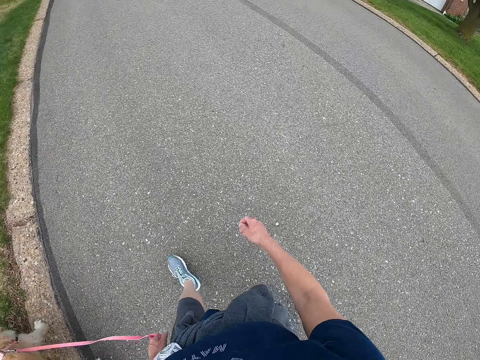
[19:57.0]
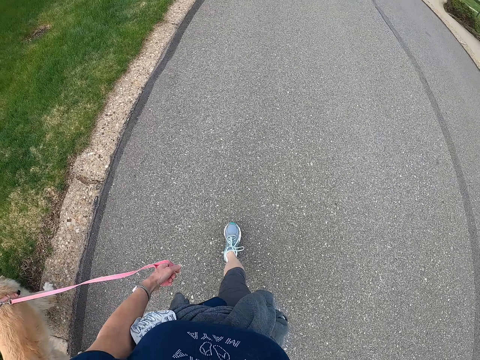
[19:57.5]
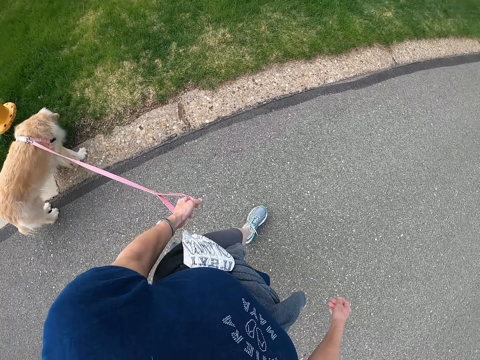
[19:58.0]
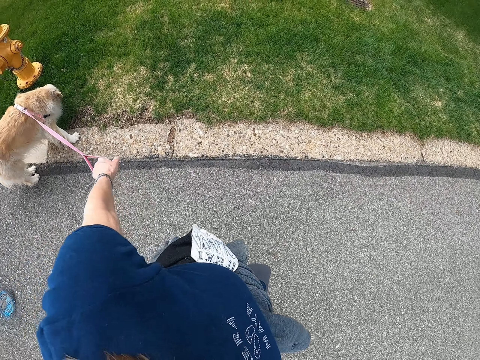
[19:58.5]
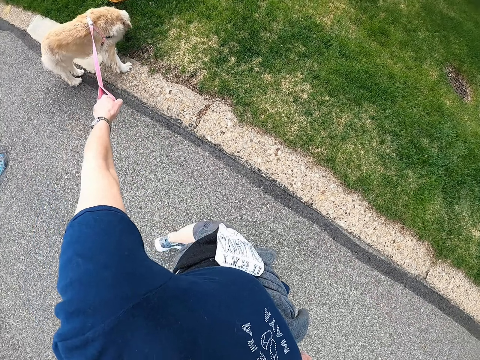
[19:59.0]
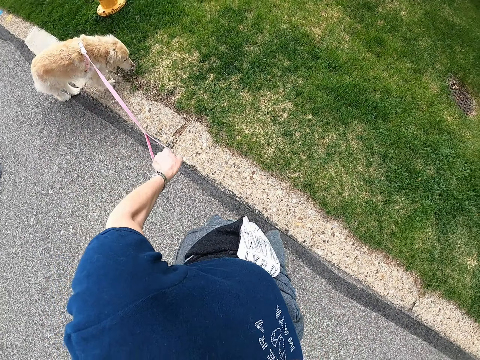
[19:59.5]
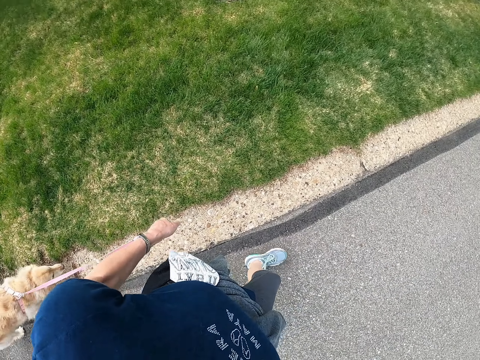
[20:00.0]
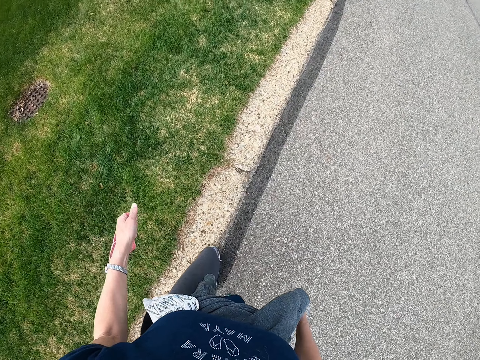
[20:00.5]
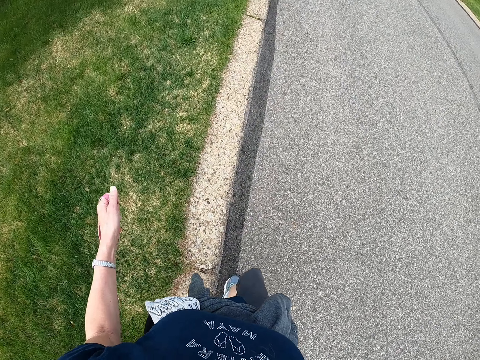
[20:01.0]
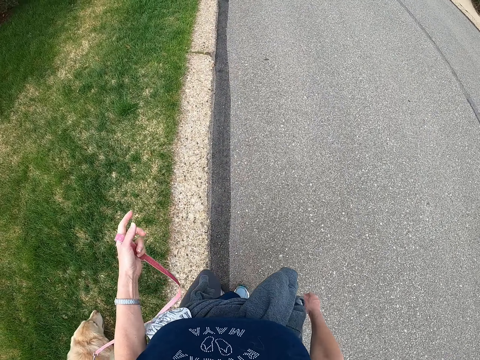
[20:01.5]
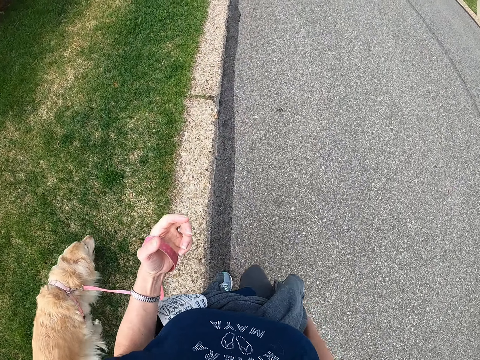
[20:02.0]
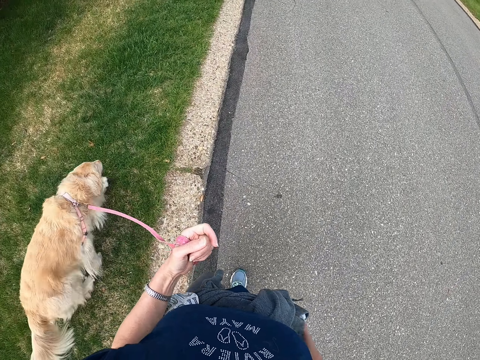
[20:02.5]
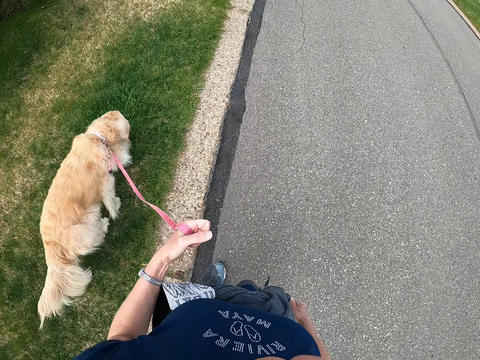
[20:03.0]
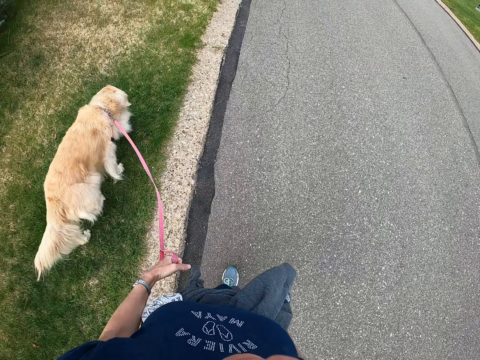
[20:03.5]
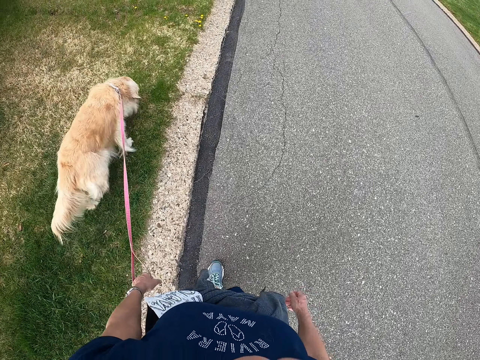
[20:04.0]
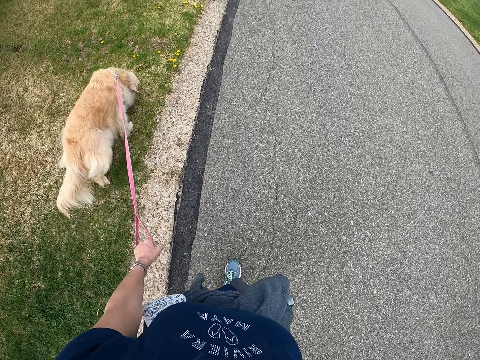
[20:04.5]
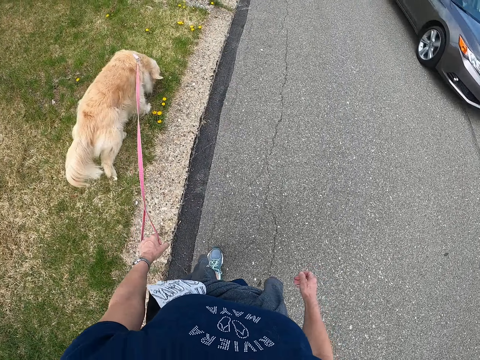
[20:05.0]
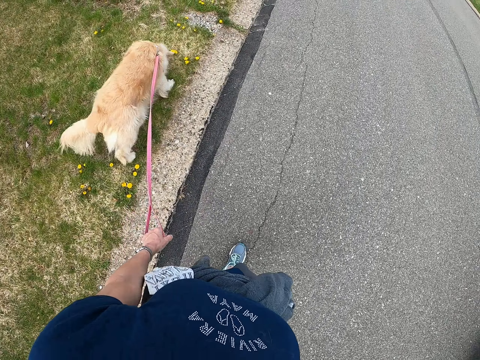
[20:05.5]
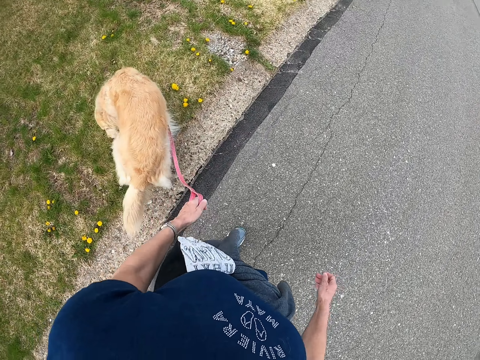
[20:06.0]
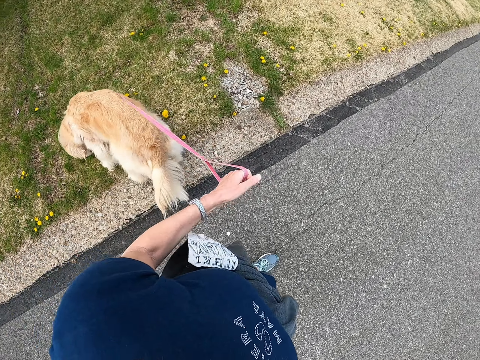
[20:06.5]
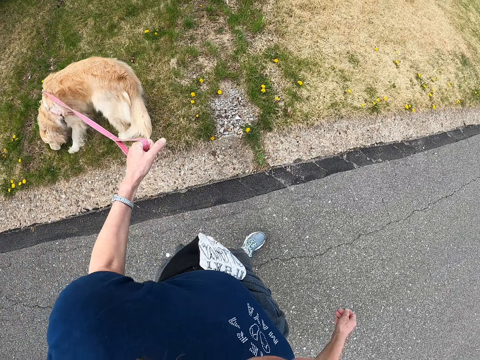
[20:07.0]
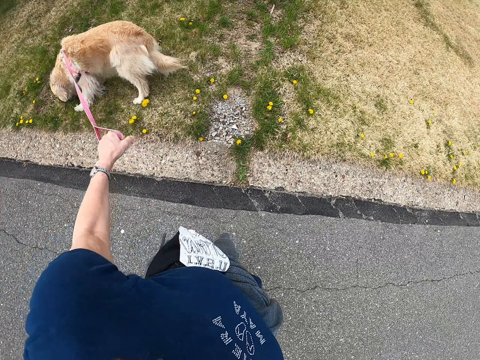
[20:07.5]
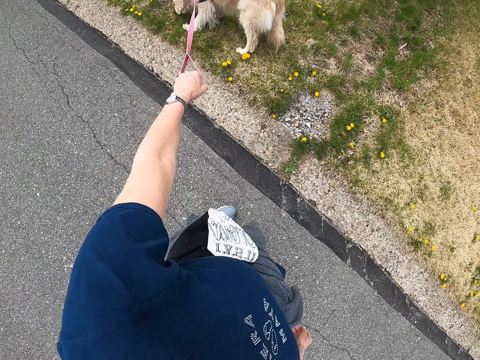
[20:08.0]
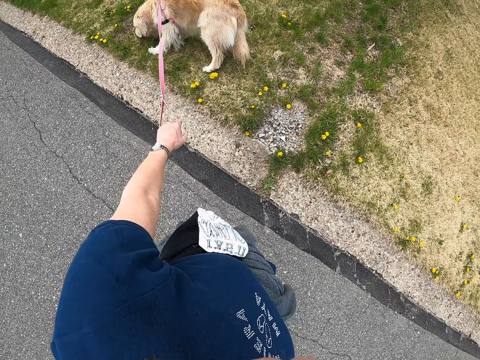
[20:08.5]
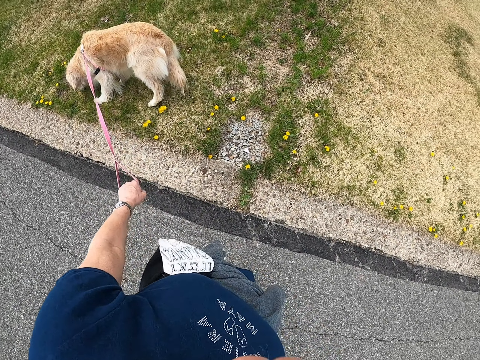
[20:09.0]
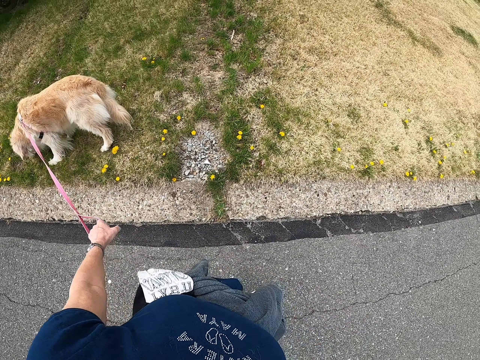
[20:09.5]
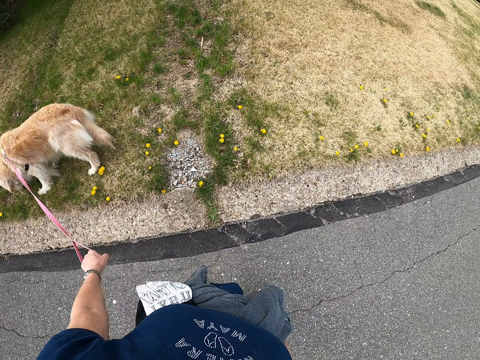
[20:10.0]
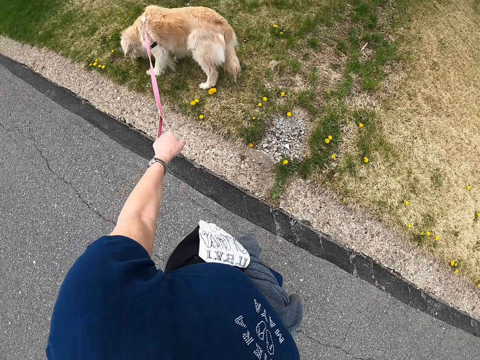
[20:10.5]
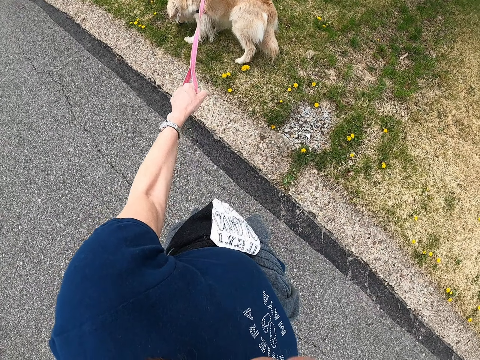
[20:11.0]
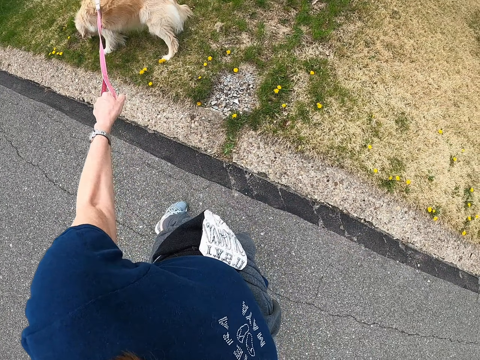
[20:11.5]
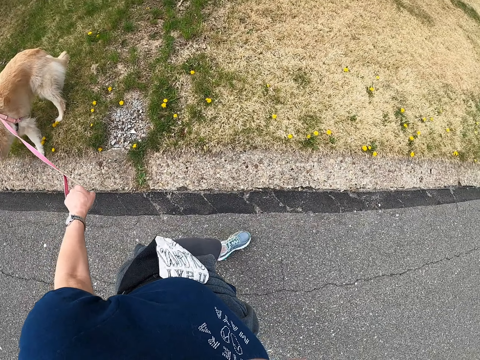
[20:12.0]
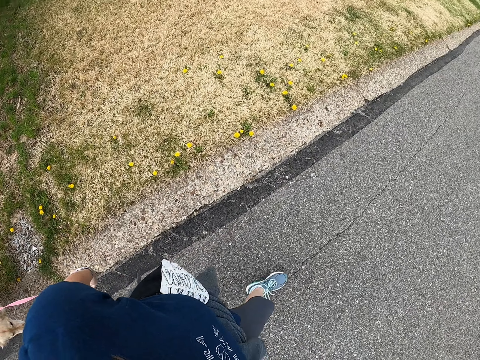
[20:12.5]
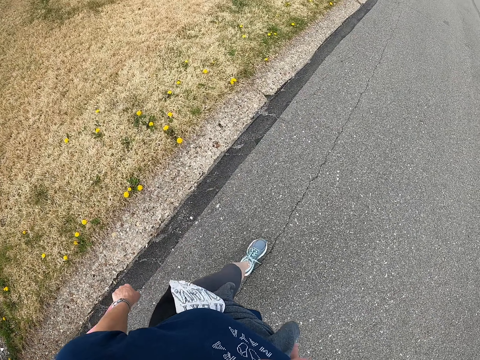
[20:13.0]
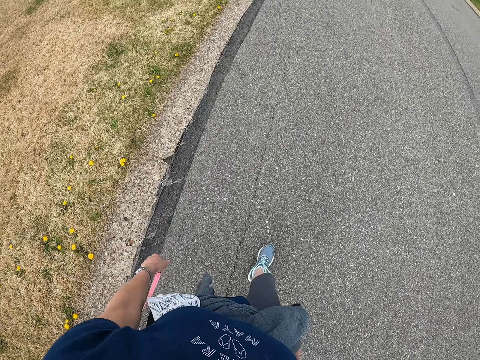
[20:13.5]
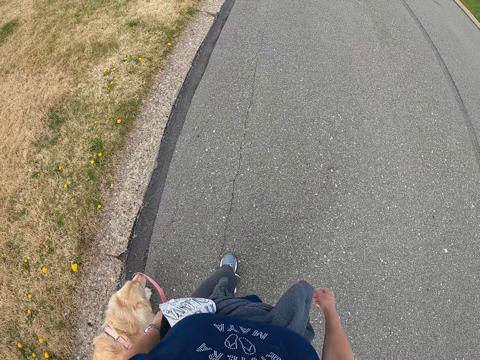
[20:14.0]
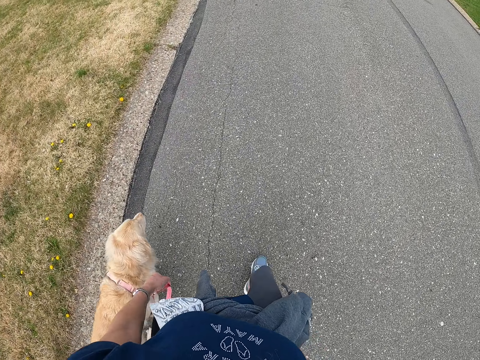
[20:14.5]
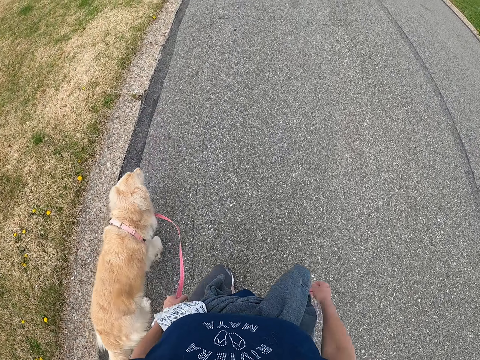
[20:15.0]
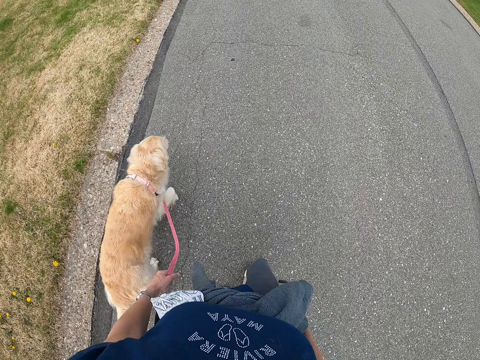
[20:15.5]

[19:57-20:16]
The camera wearer stares at the dog. They pull the leash. They walk with the dog on the road. They turn around. They stare at the dog. They stand on the road. They walk with the dog on the road.

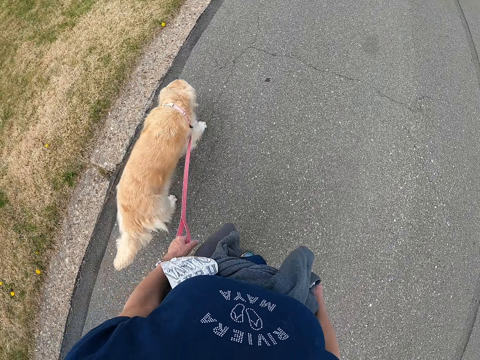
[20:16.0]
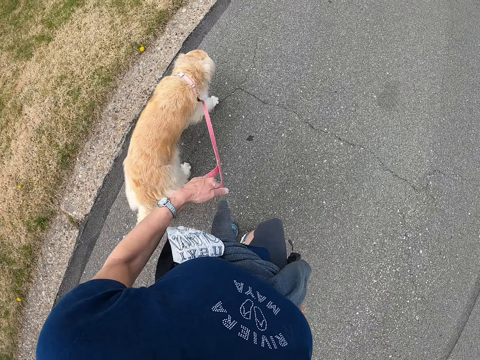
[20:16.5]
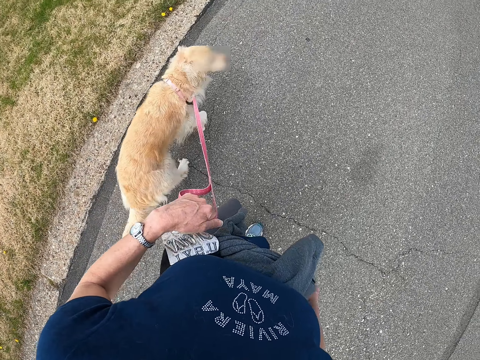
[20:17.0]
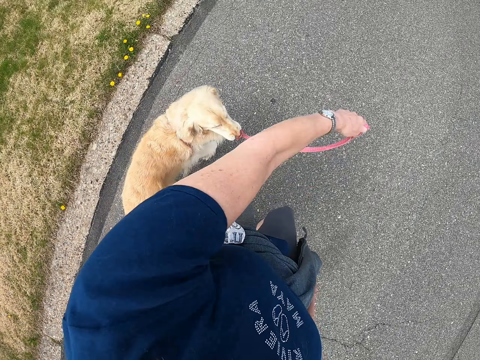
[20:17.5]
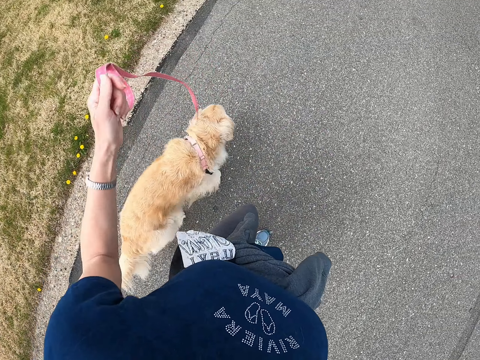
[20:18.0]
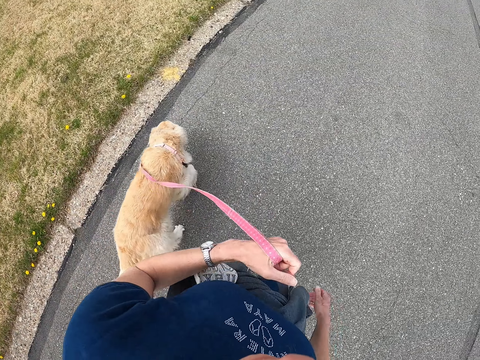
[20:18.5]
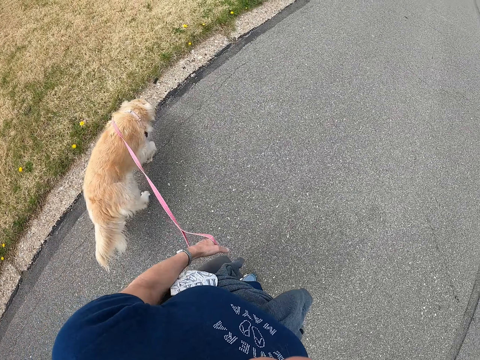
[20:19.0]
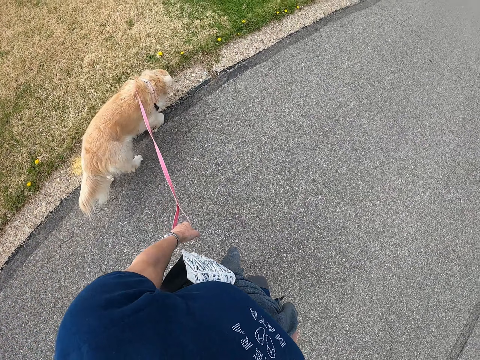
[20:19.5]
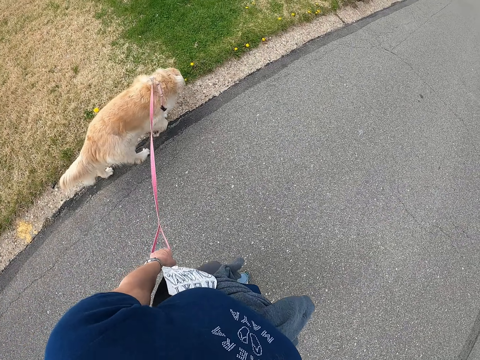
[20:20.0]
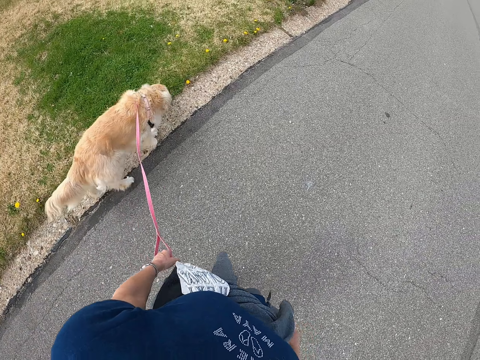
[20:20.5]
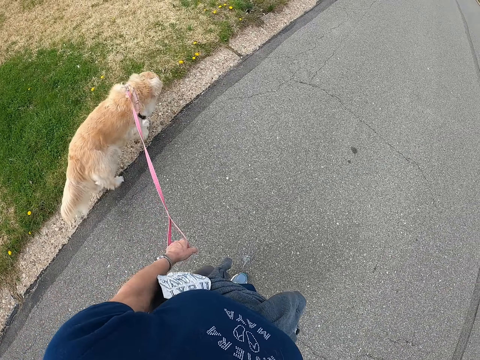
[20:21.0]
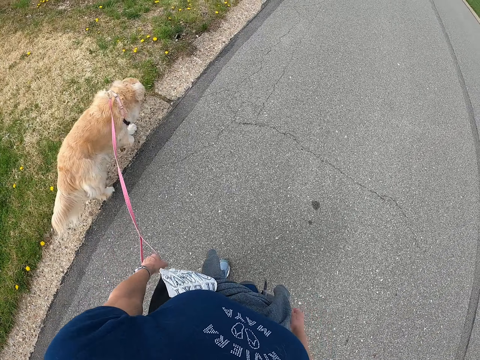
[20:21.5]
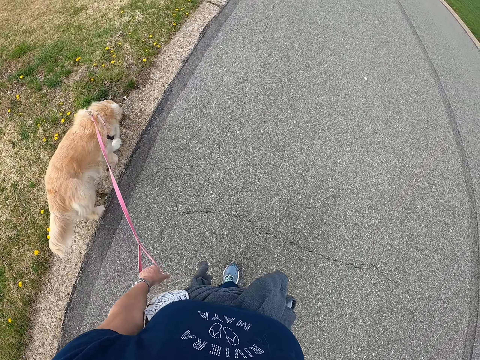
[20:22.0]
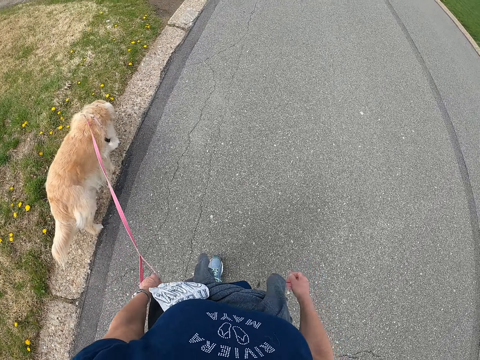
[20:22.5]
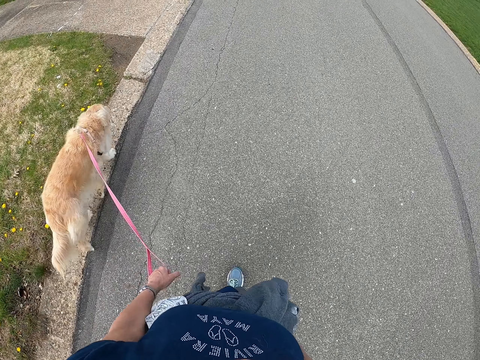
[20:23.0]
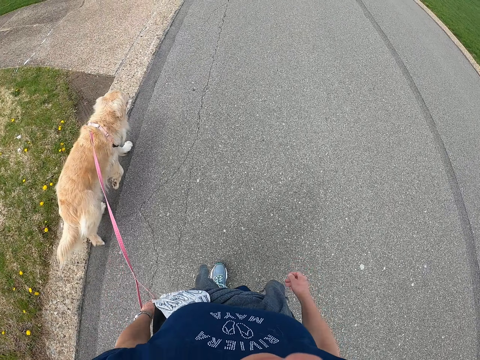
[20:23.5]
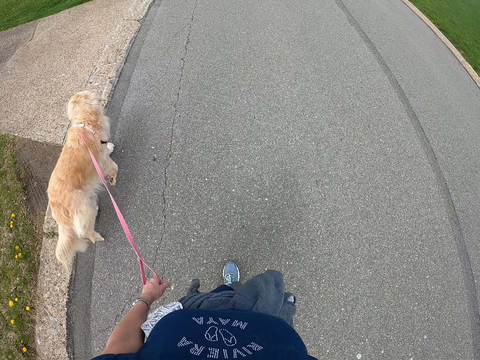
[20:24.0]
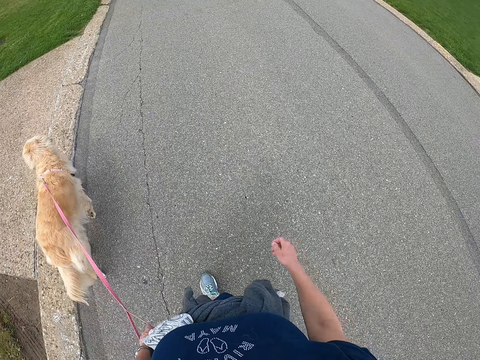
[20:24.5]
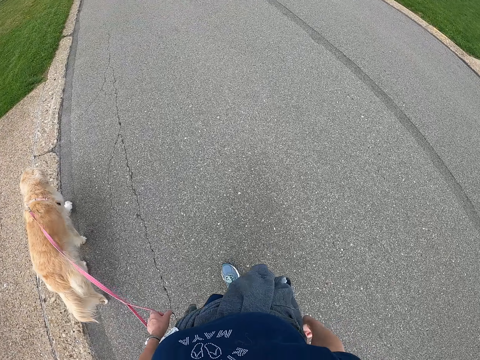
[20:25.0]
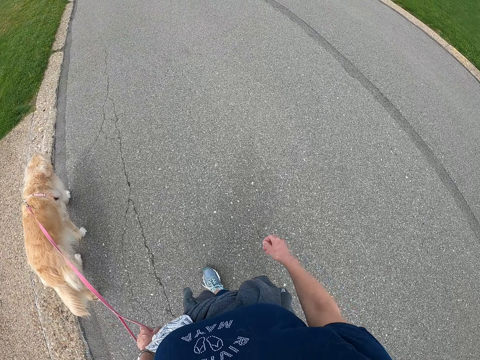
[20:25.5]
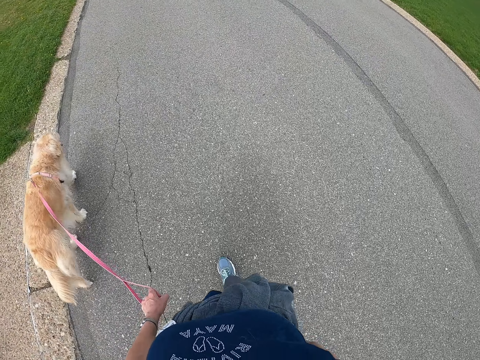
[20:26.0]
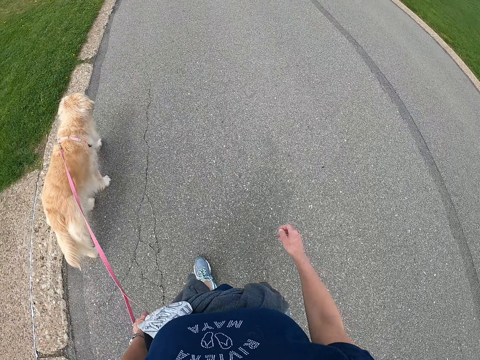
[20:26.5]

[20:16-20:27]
The camera wearer moves the hand. They walk with the dog on the road.
